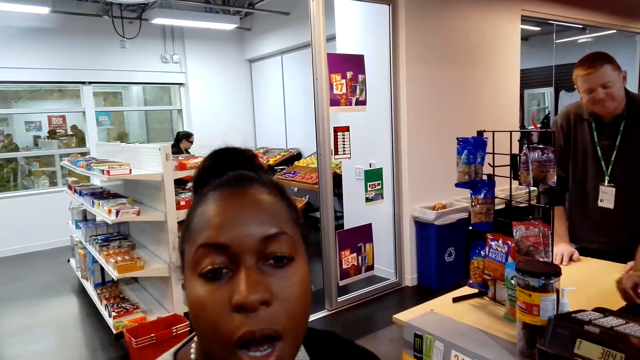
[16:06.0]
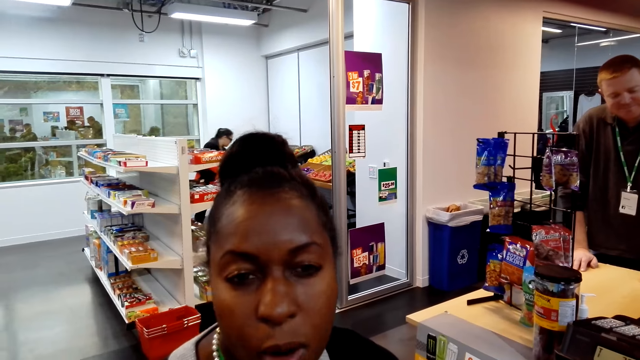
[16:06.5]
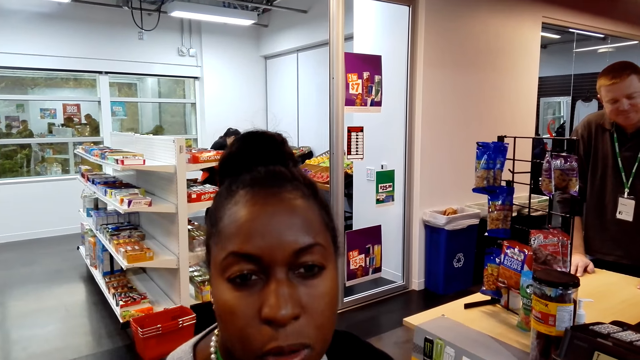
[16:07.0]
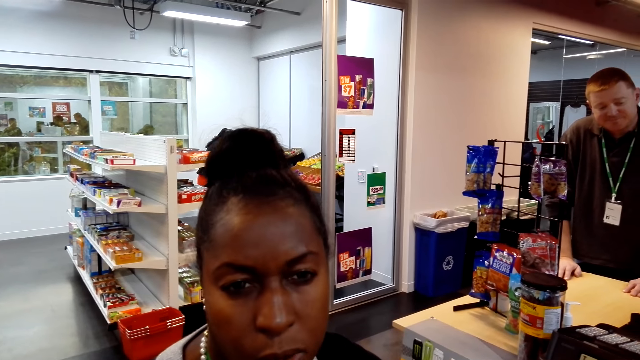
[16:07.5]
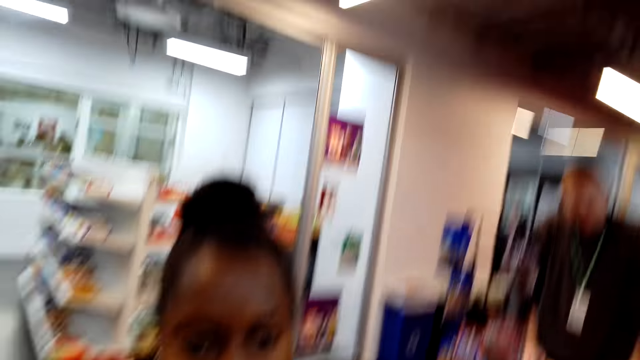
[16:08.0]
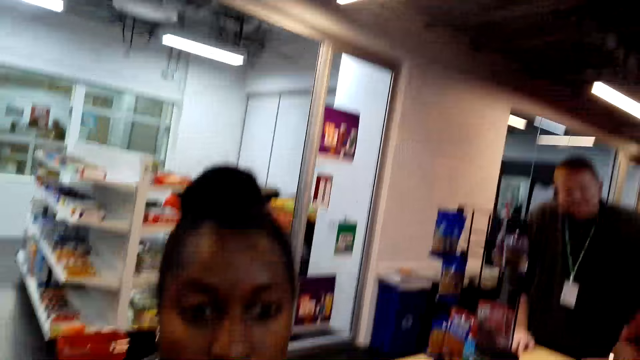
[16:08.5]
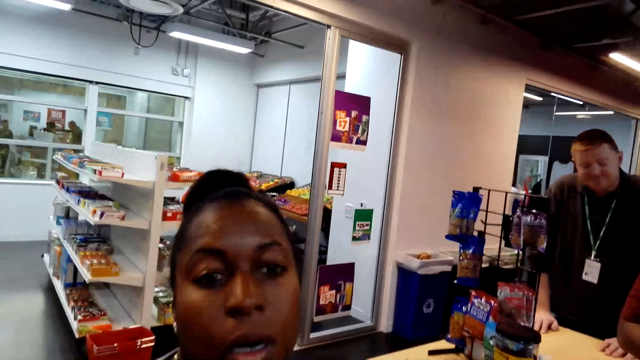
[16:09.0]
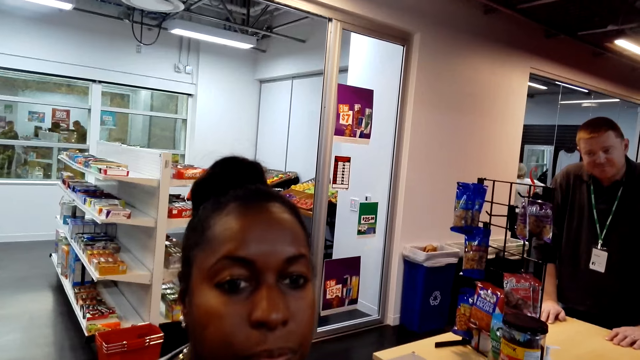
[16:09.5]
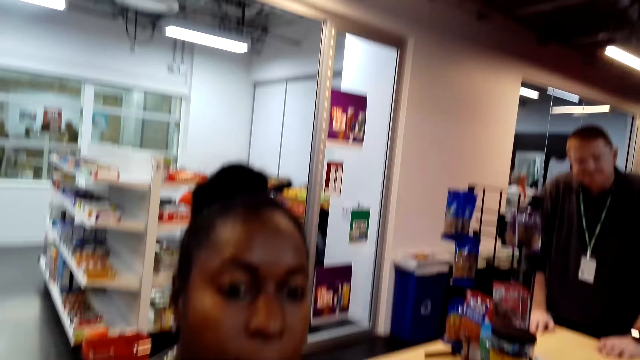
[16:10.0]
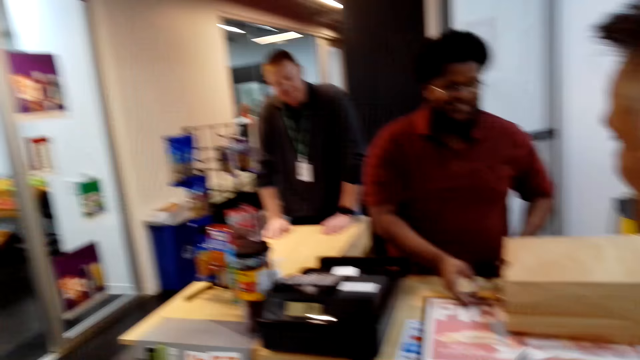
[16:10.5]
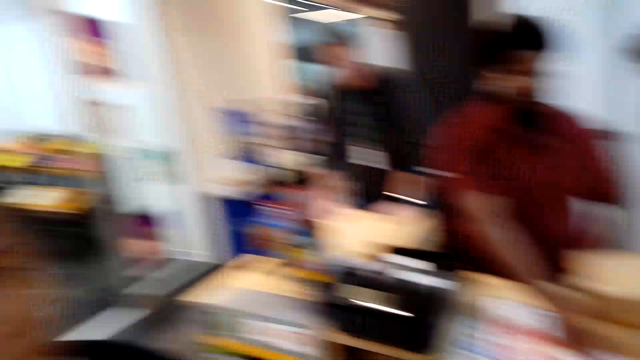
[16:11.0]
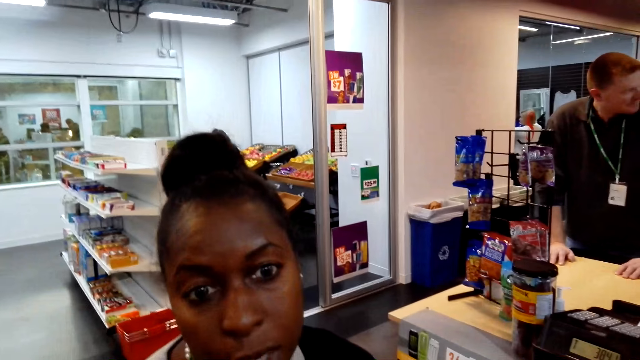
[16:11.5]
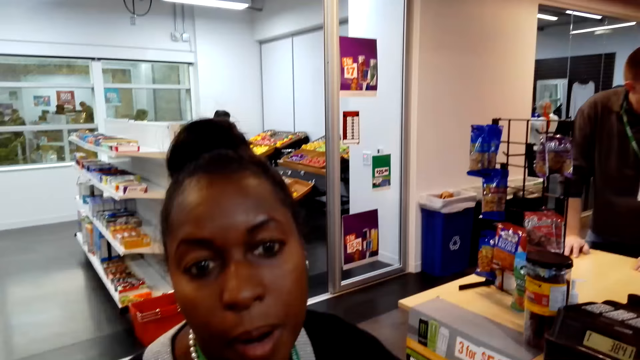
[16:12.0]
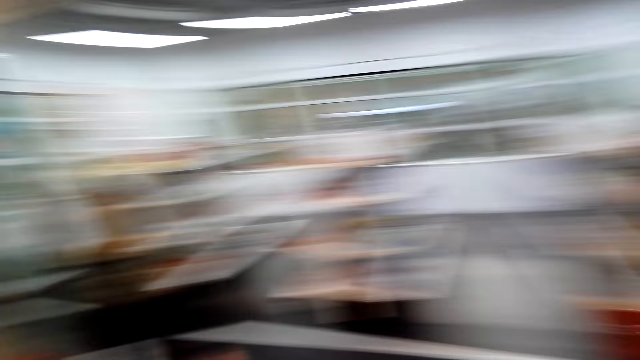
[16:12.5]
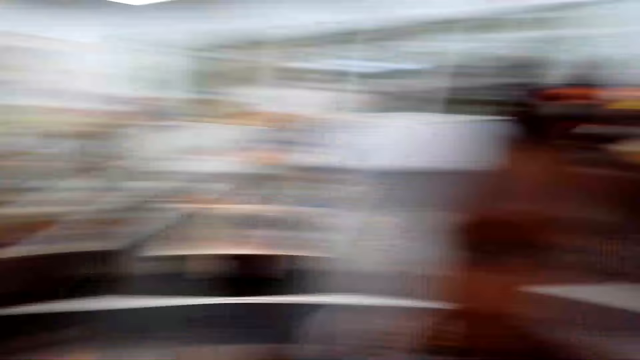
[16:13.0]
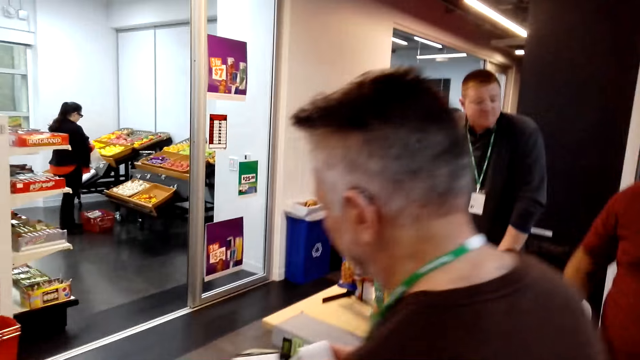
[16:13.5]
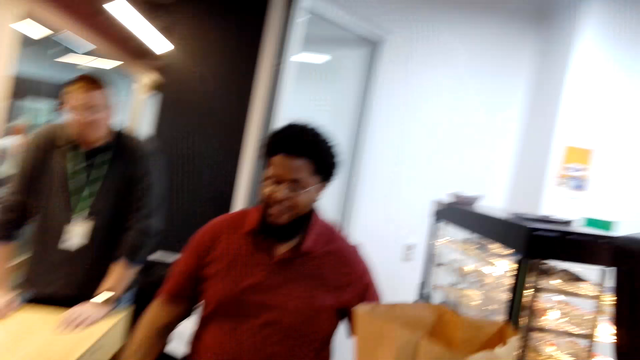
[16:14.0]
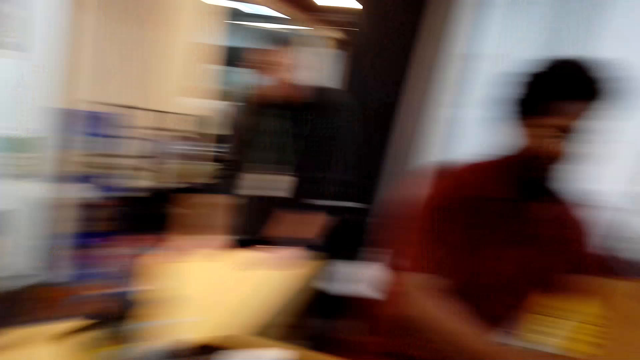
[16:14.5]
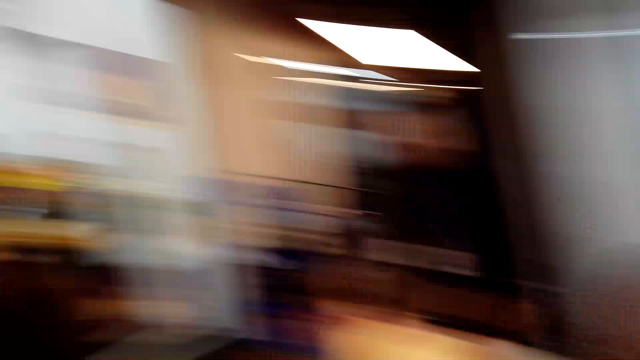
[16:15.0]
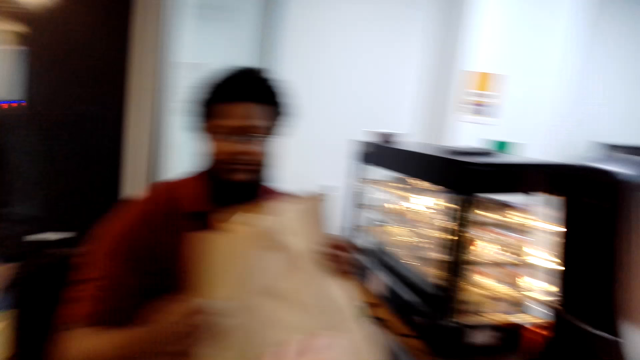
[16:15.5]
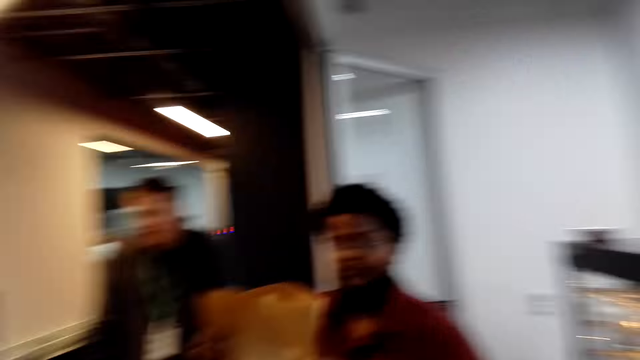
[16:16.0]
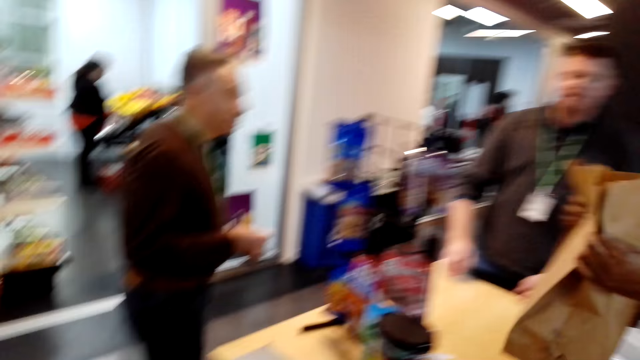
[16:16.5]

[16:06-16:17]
The camera wearer looks around. A man walks a few steps.

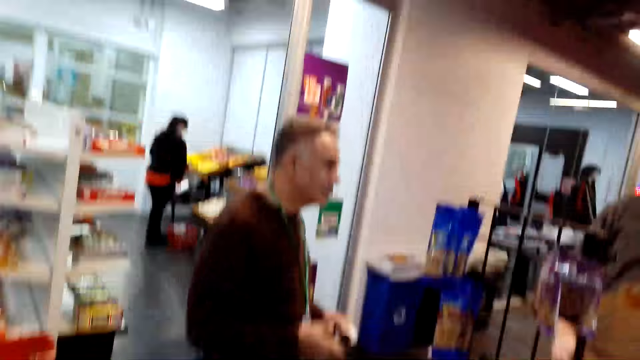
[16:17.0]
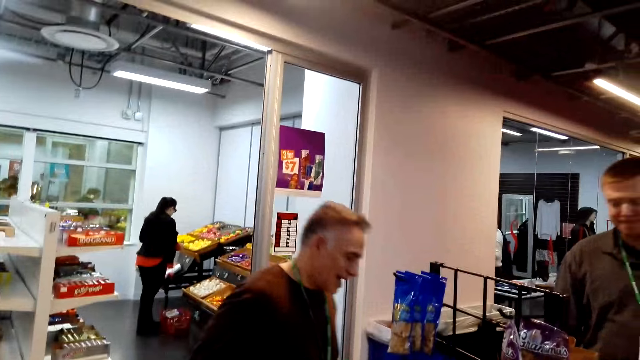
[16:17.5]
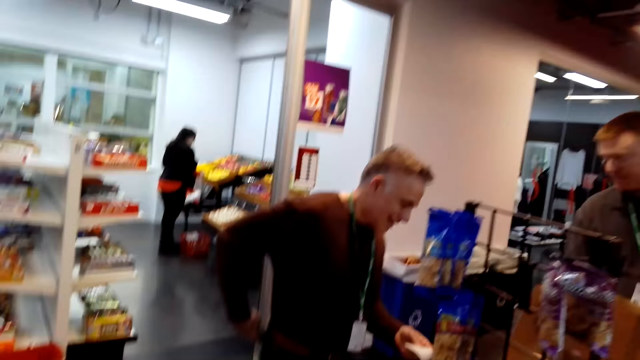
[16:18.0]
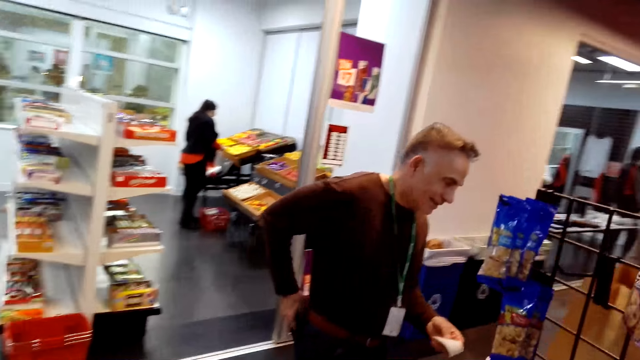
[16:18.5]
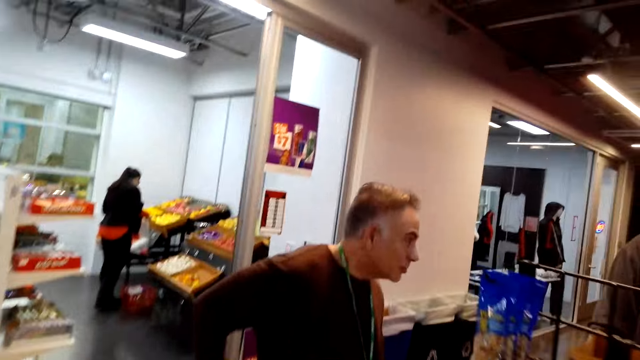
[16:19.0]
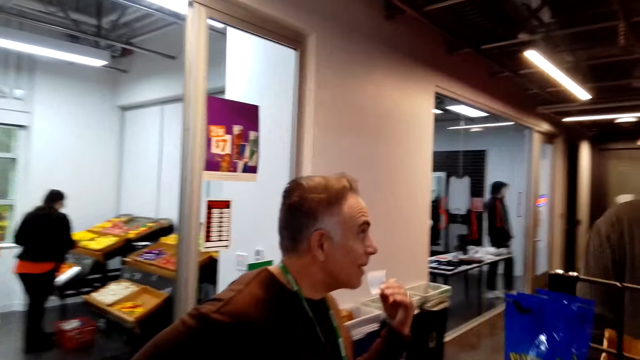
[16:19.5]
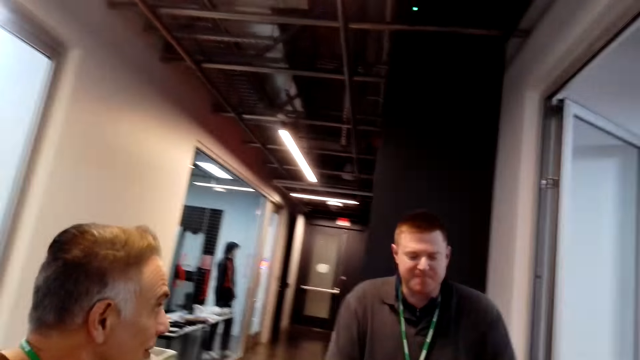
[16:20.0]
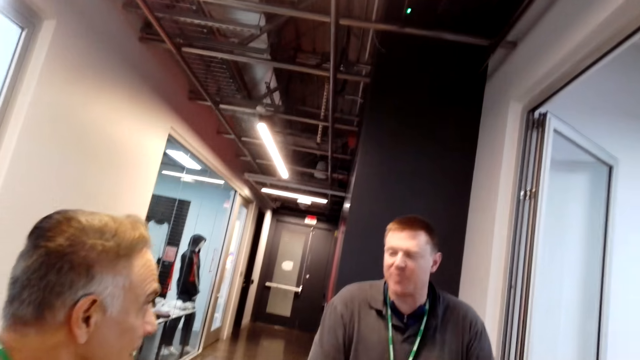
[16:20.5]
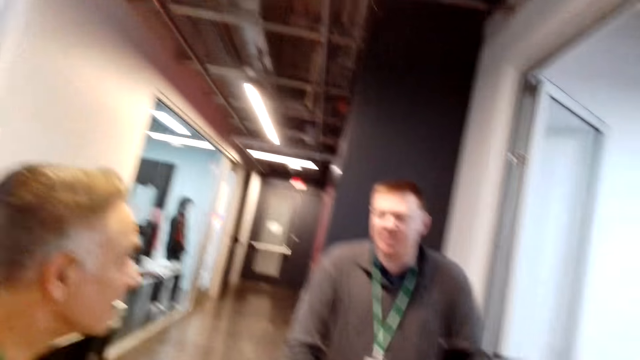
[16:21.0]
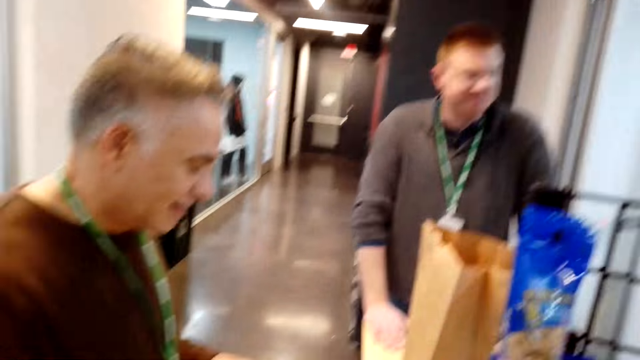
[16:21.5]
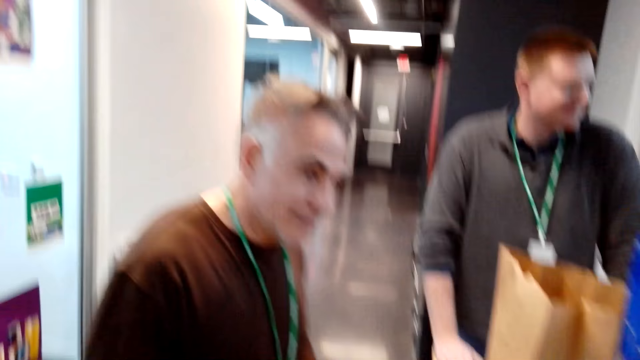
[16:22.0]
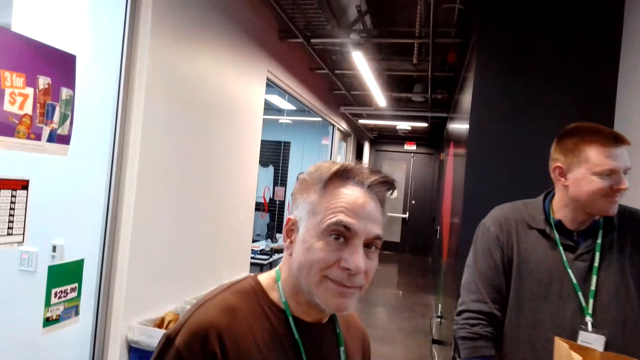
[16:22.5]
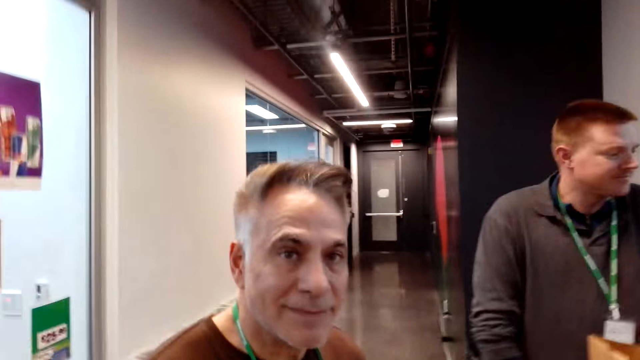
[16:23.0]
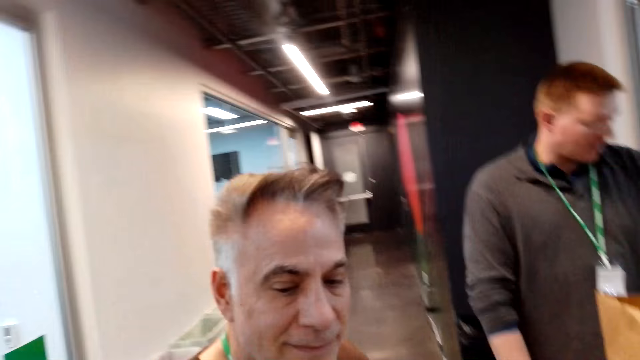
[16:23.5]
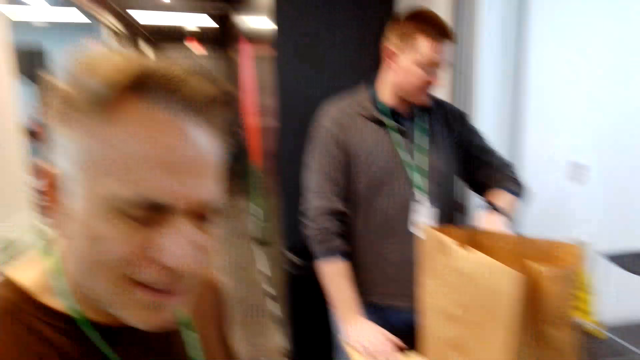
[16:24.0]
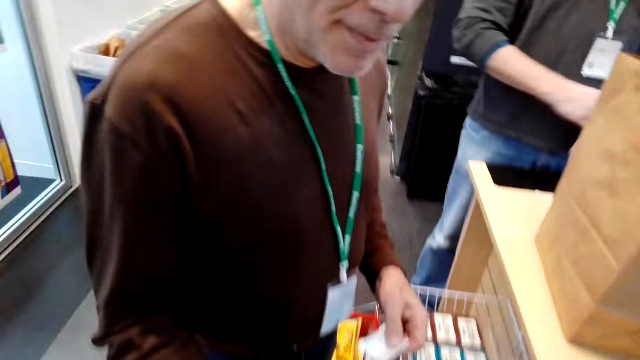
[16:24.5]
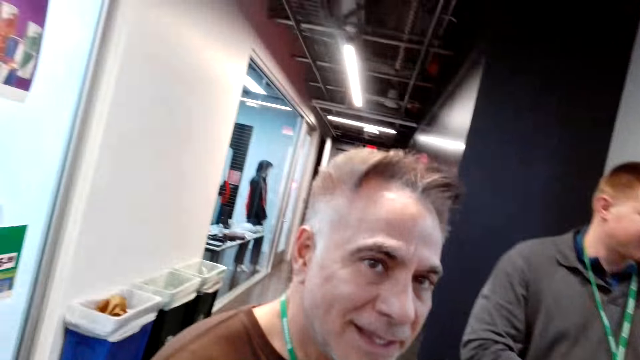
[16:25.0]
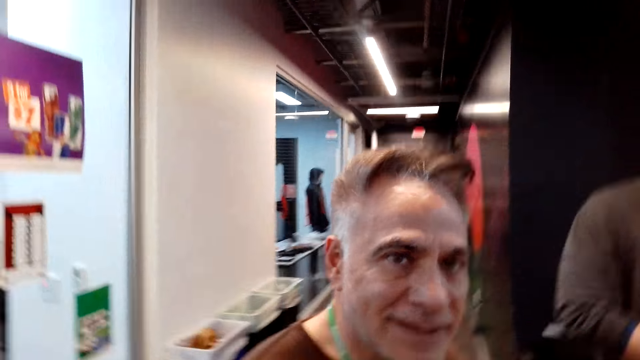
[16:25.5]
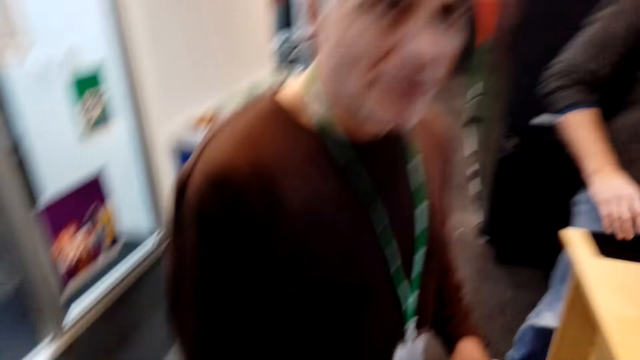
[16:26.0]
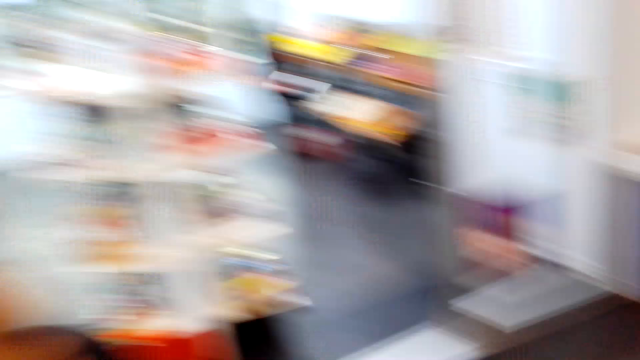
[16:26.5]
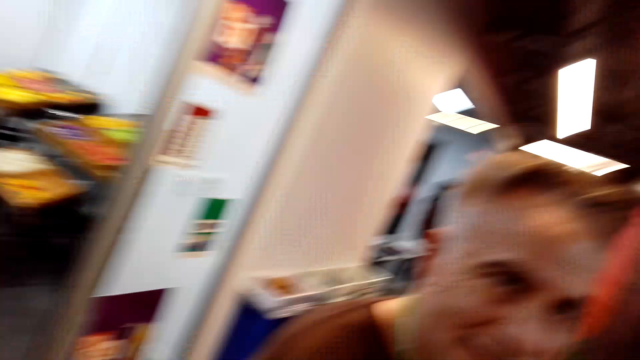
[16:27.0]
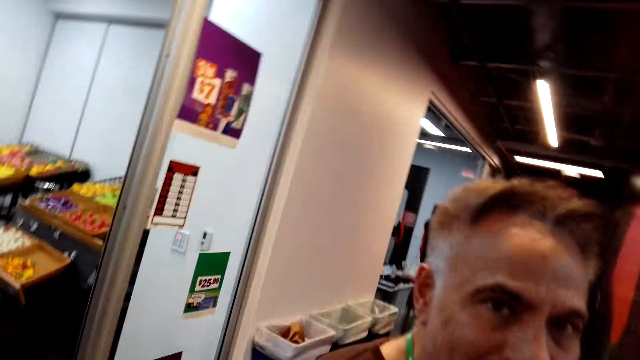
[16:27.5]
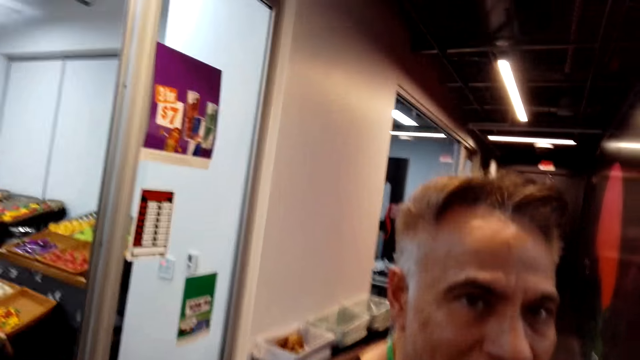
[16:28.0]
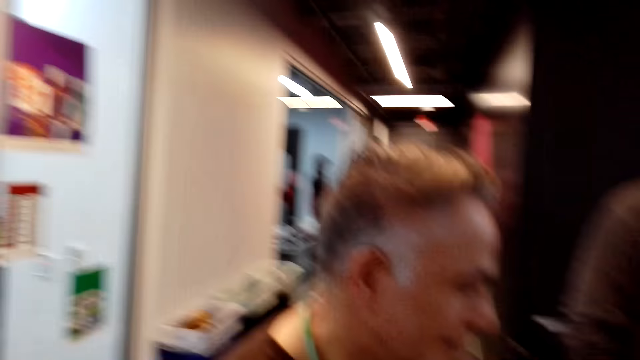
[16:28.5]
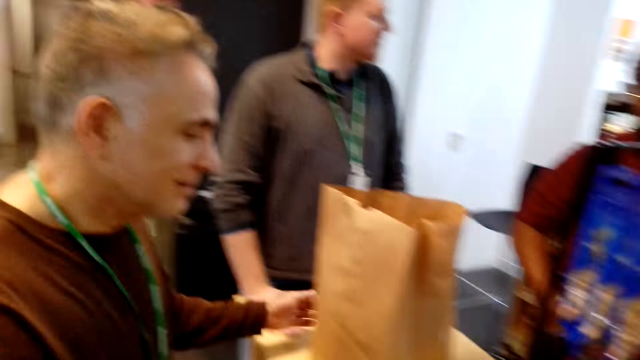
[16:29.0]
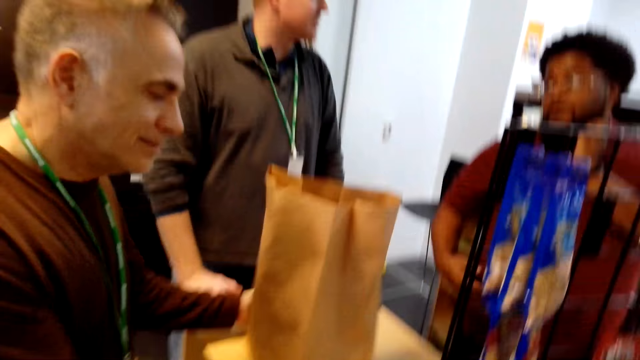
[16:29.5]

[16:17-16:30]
A man touches his waist. The man lifts up the receipt. The man converses. The camera wearer converses.
